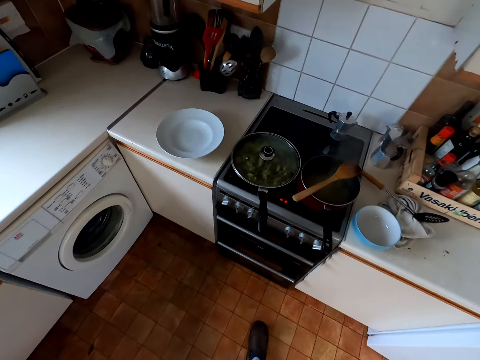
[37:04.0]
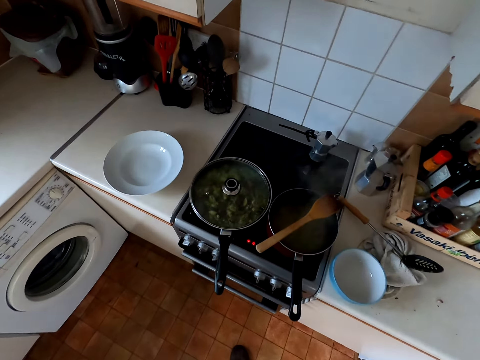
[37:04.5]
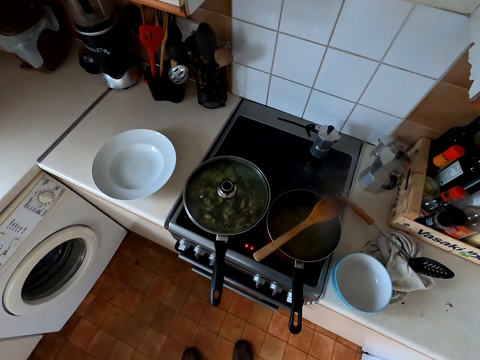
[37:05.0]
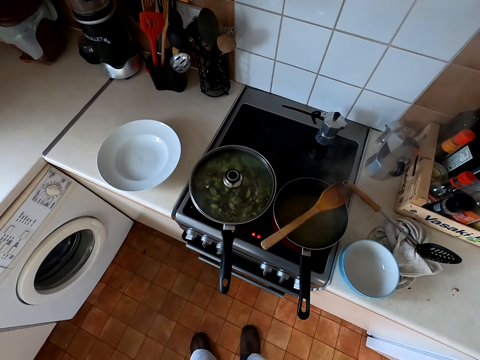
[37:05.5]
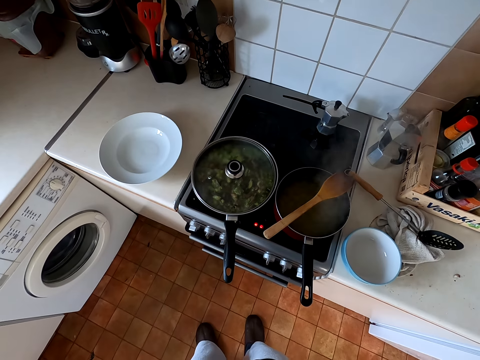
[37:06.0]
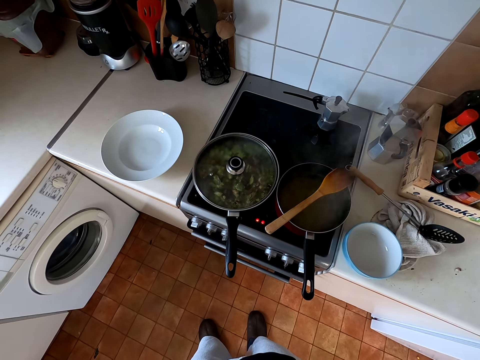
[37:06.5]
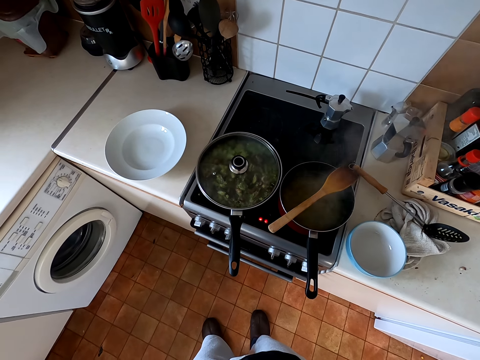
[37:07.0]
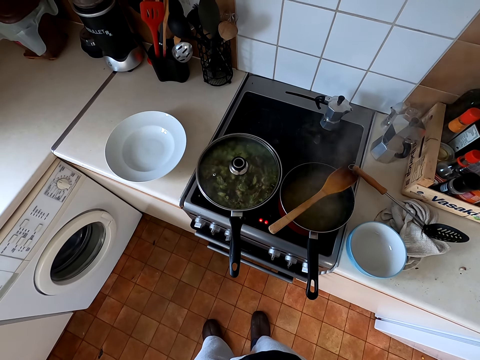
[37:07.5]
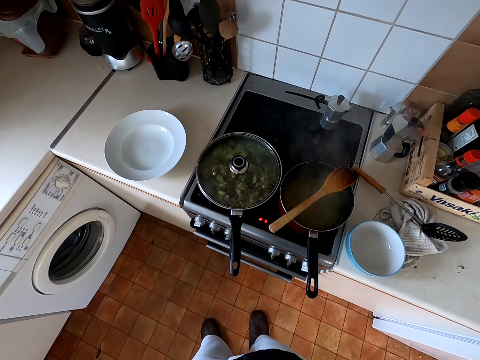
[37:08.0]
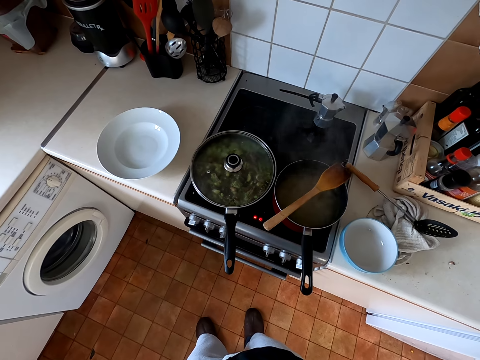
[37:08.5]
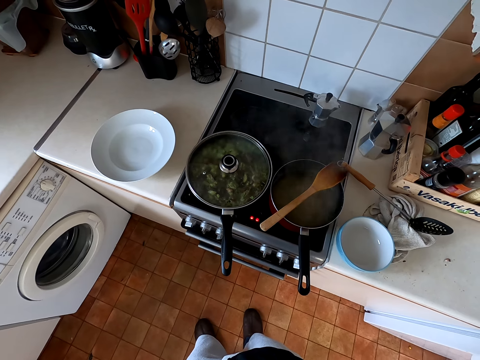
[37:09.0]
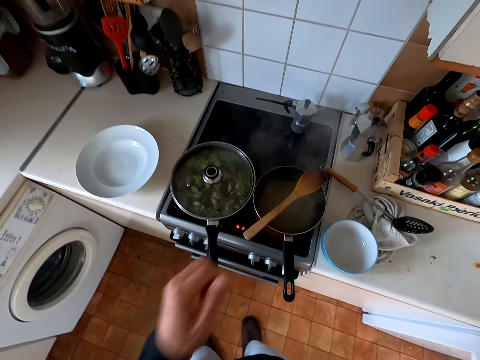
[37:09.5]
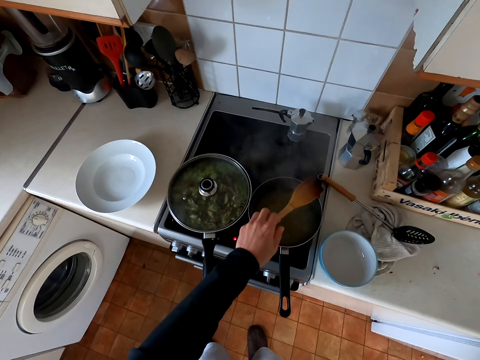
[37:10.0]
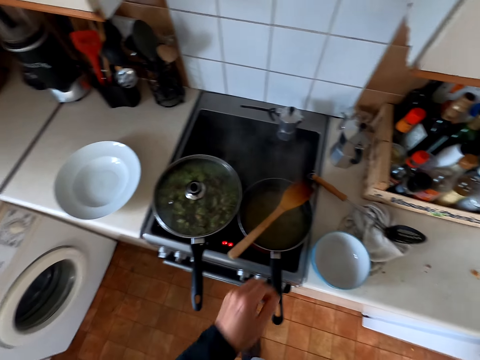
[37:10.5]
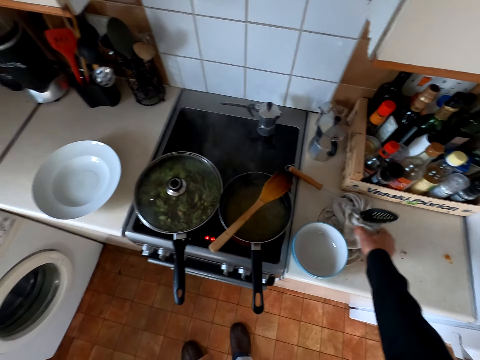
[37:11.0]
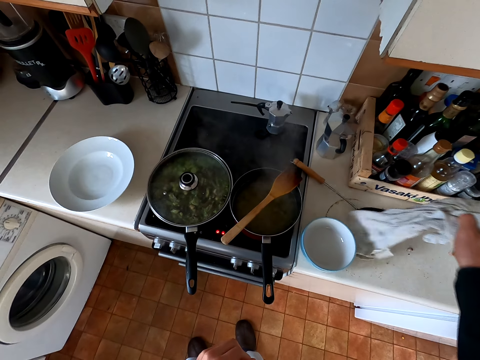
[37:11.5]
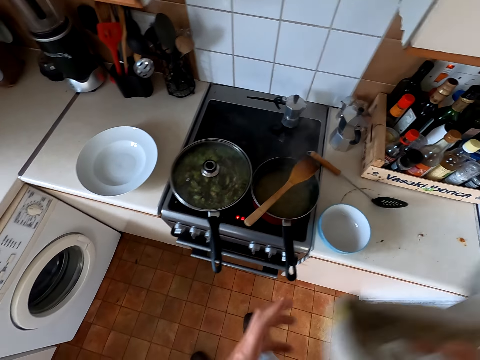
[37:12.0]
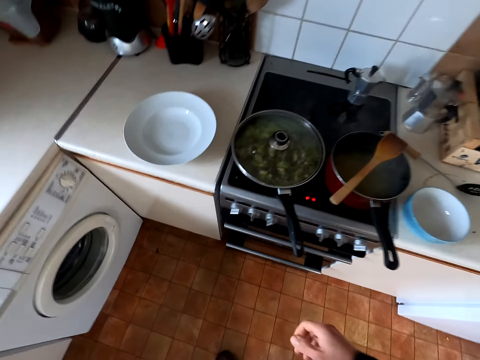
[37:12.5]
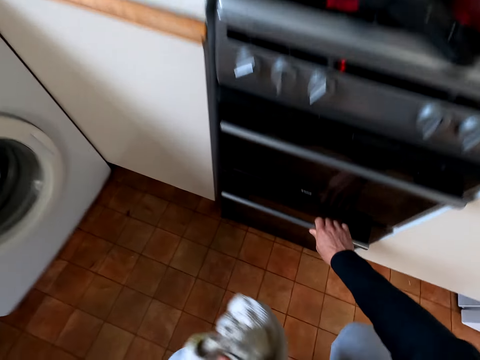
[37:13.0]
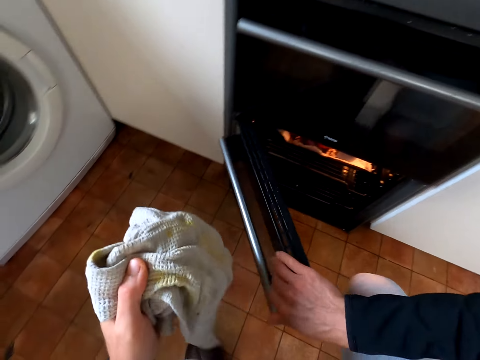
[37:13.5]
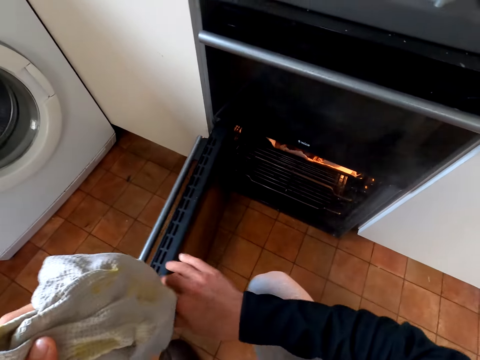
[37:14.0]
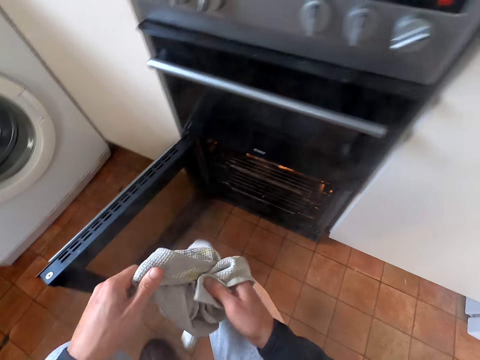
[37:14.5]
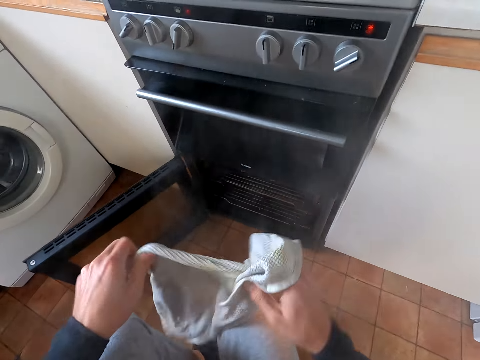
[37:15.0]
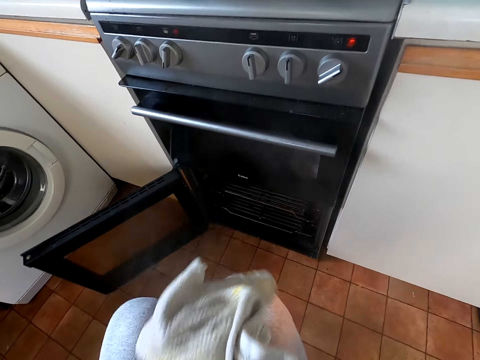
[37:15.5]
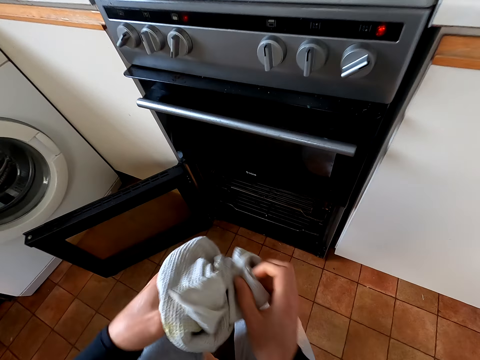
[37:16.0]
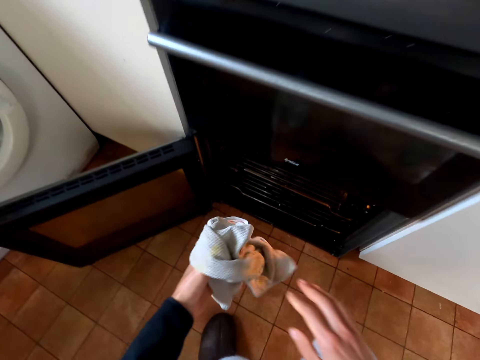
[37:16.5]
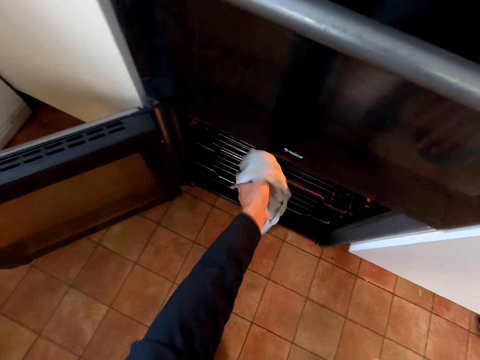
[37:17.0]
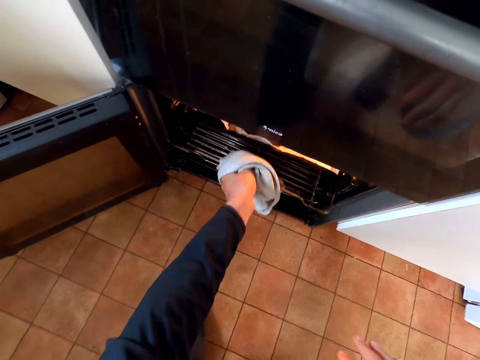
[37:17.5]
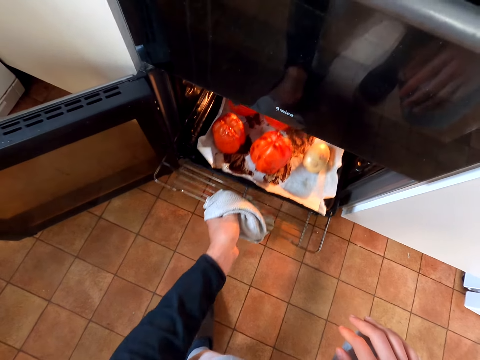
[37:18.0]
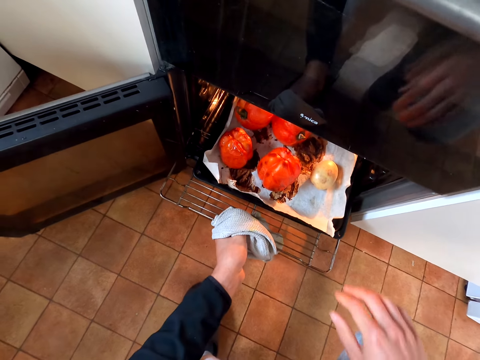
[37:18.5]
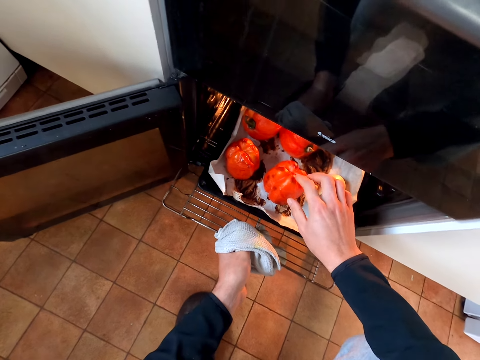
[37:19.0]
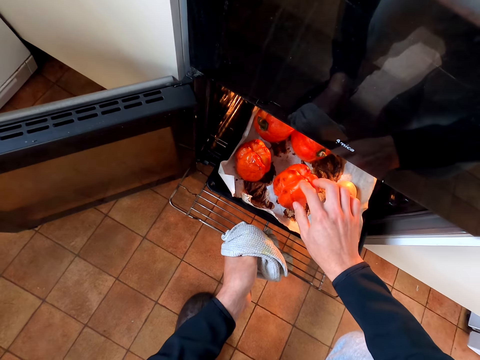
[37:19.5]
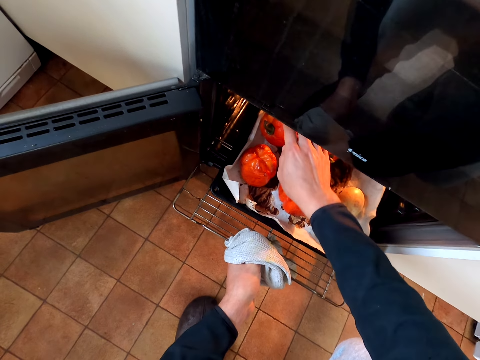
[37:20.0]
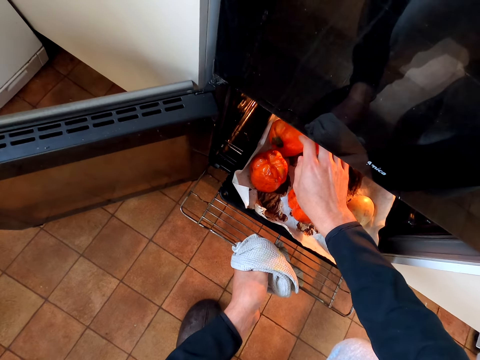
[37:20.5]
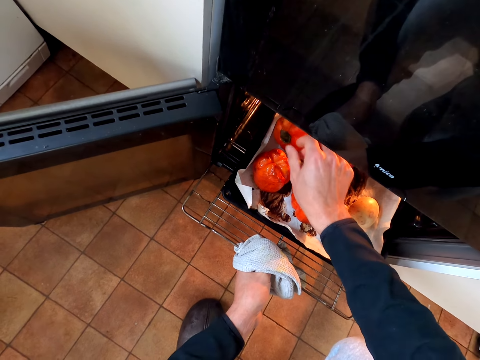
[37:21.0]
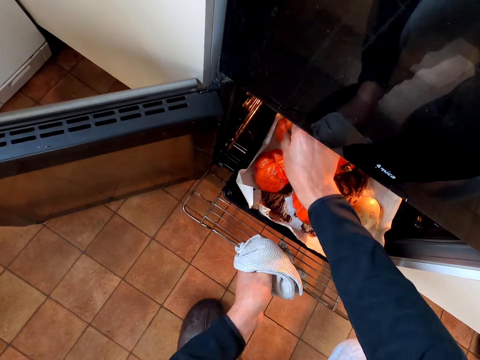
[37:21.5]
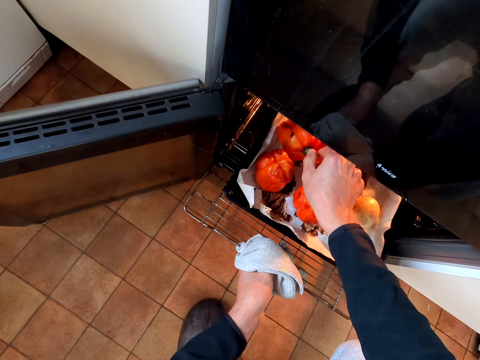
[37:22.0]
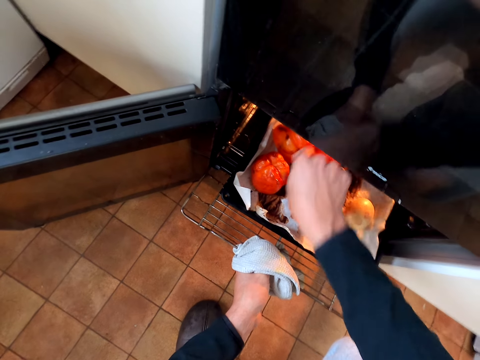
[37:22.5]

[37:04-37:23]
The camera wearer looks at the pots. They pick up the hand towel. They hold the hand towel. They open up the oven. They hold the hand towel. They pull the oven grill out. They check the capsicums. They touch the red pepper.

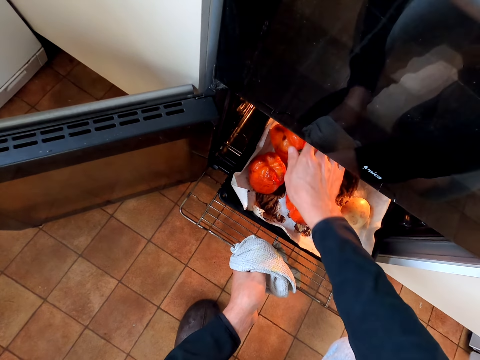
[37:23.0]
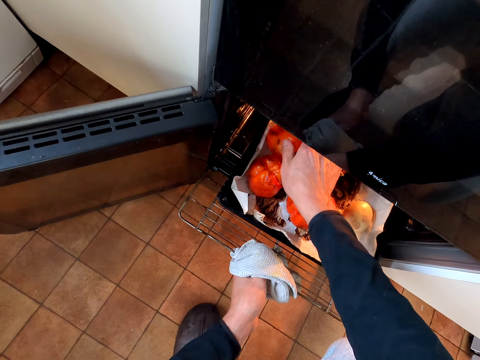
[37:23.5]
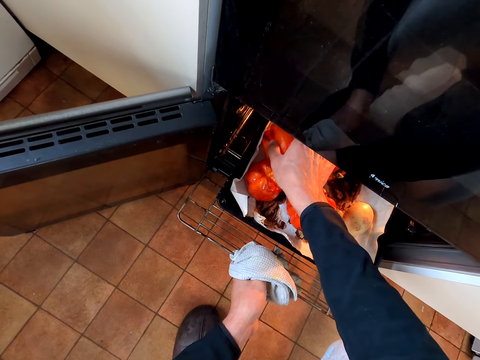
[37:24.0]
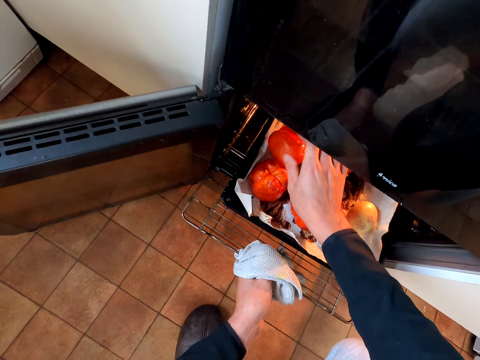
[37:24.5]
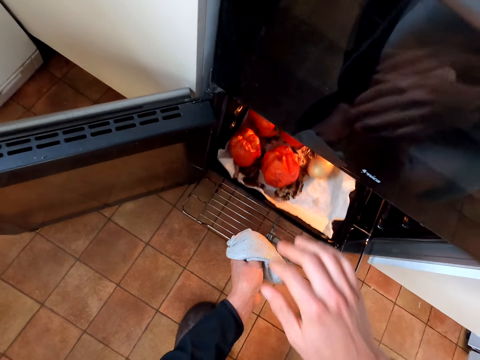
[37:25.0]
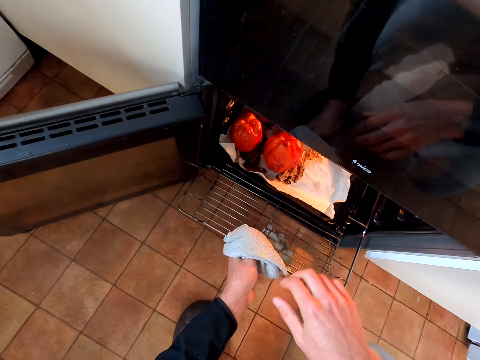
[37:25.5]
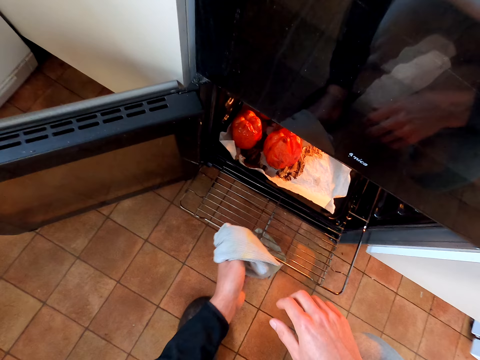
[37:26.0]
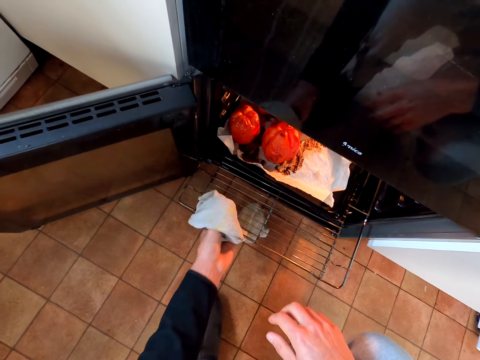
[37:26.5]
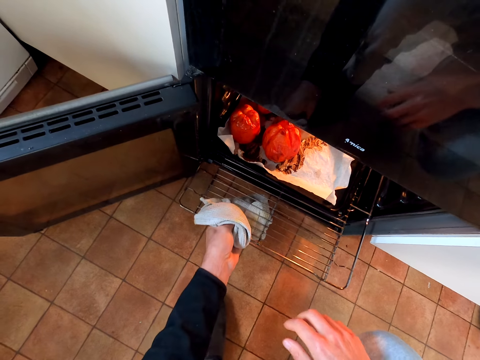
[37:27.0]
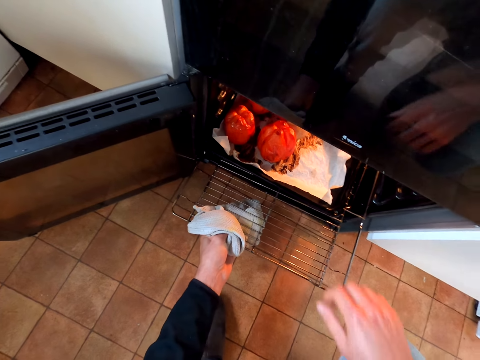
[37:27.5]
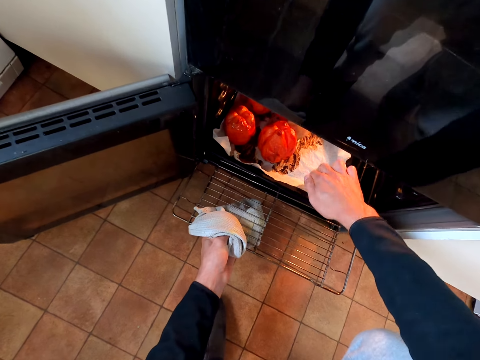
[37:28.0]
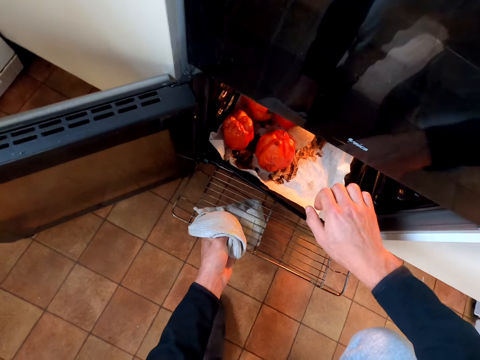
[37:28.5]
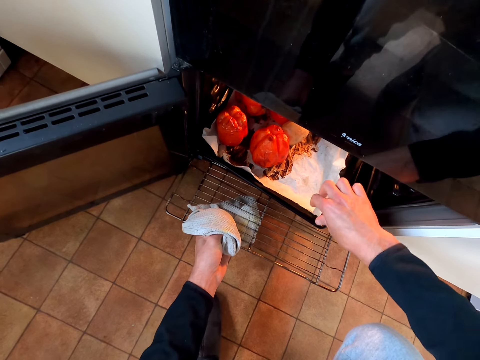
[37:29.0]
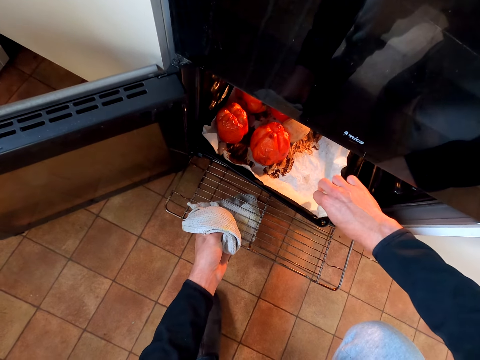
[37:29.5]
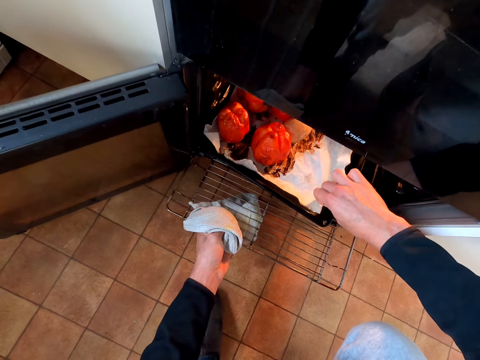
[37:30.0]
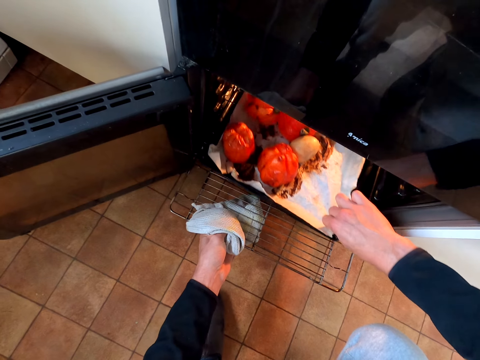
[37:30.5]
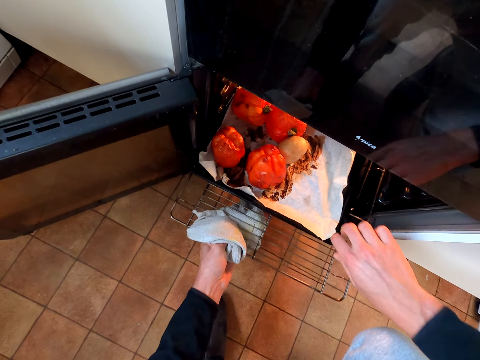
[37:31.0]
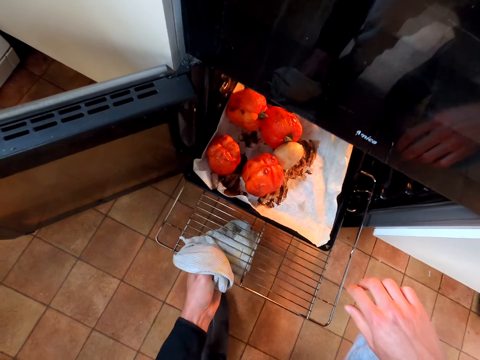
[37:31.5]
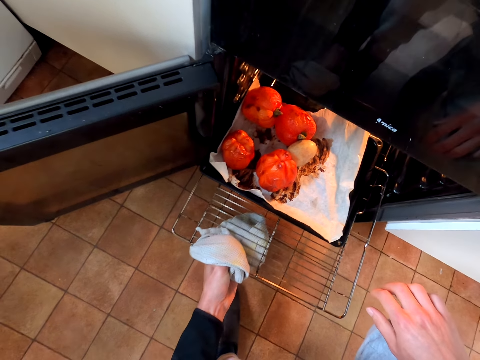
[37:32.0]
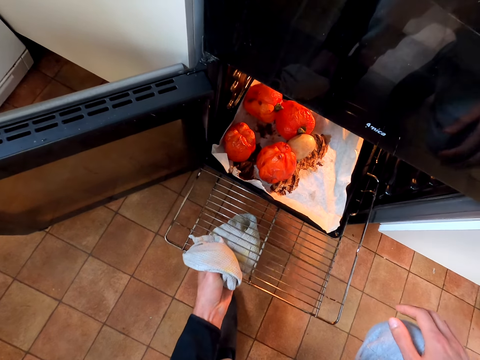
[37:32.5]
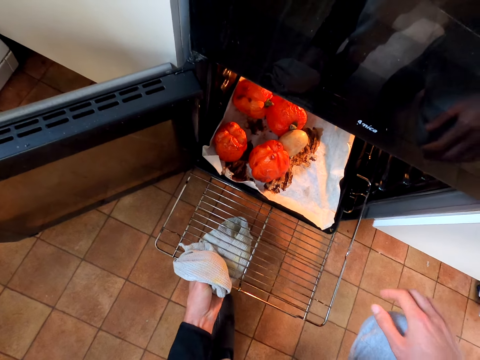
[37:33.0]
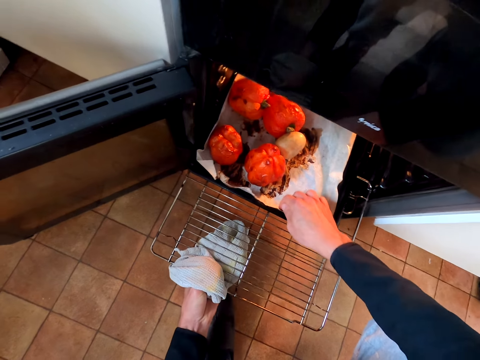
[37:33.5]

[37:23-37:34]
The camera wearer lifts the oven grill back to position. They hold the oven holder. They pull the paper.
